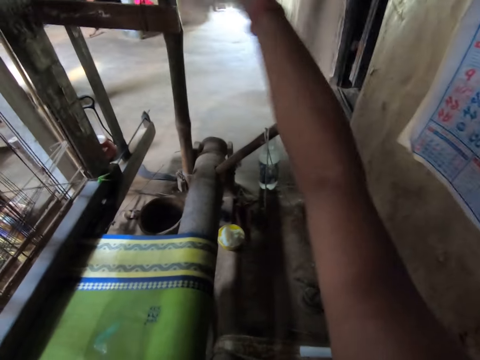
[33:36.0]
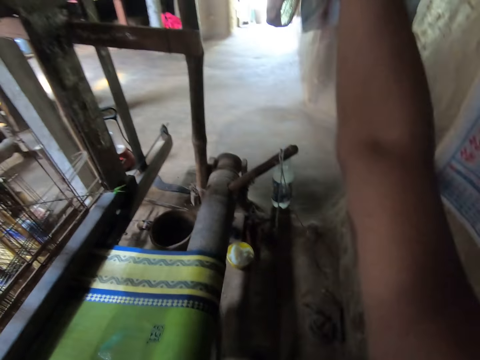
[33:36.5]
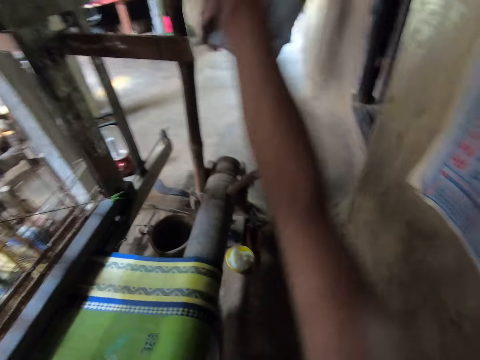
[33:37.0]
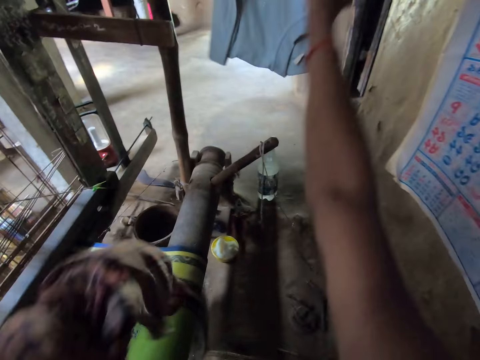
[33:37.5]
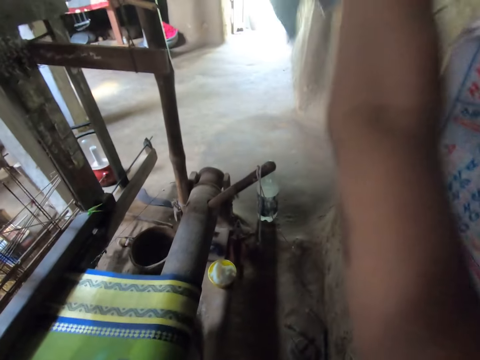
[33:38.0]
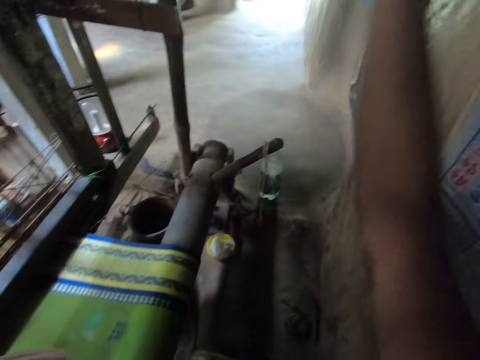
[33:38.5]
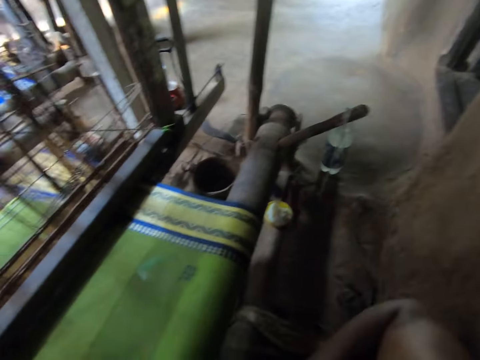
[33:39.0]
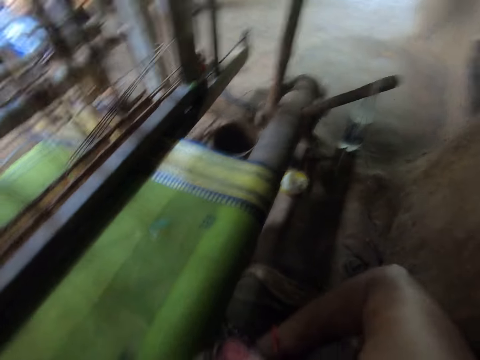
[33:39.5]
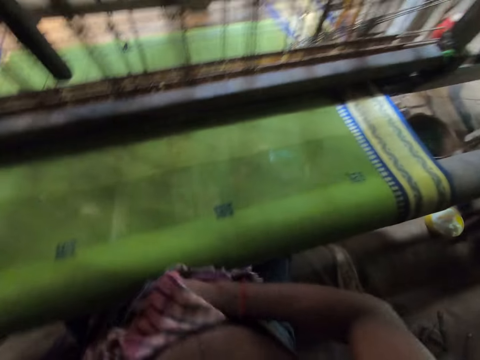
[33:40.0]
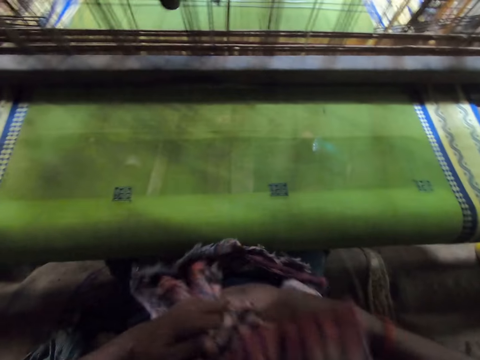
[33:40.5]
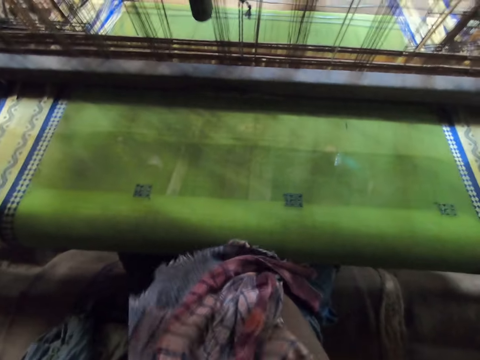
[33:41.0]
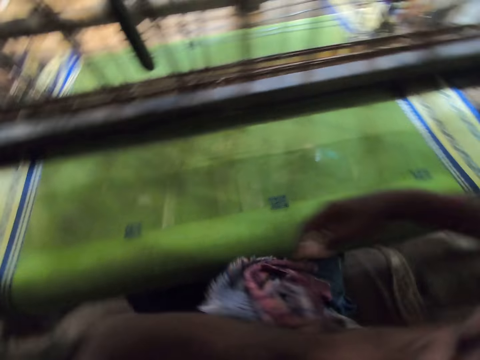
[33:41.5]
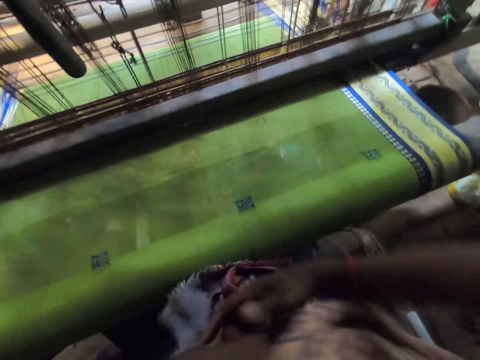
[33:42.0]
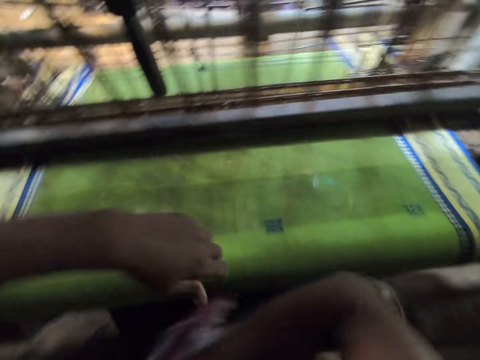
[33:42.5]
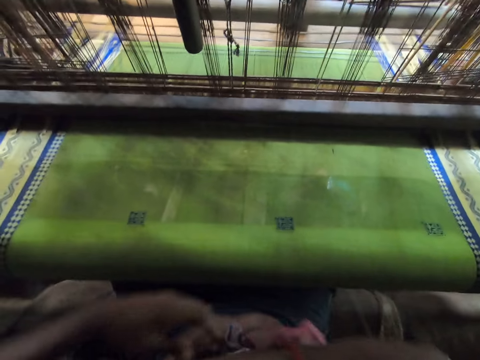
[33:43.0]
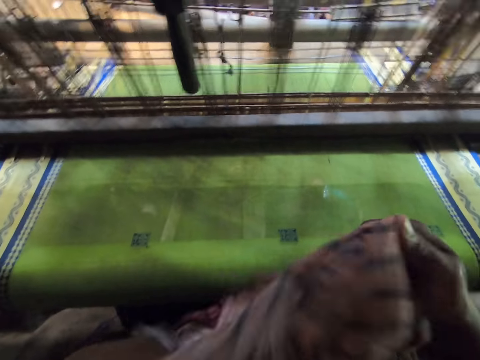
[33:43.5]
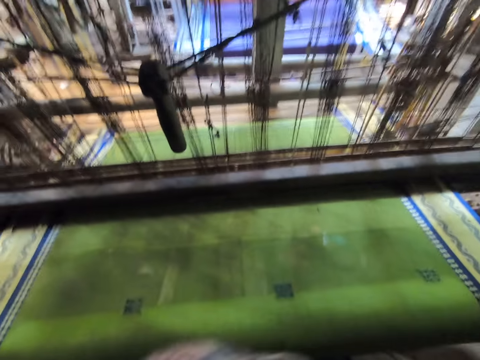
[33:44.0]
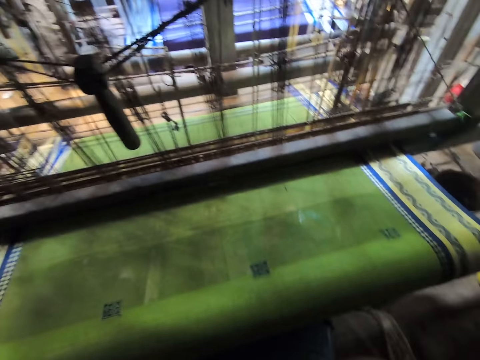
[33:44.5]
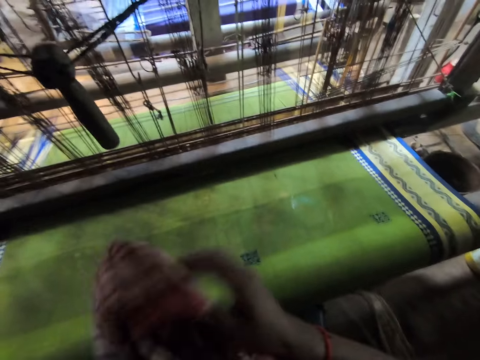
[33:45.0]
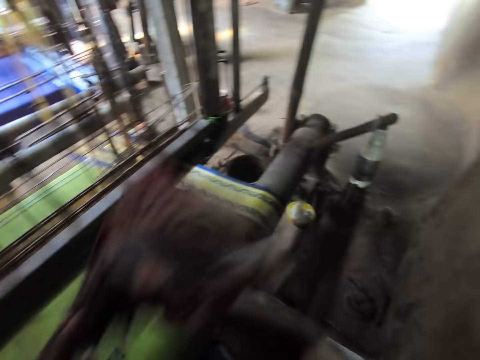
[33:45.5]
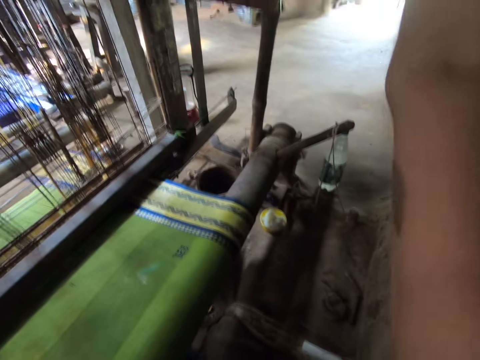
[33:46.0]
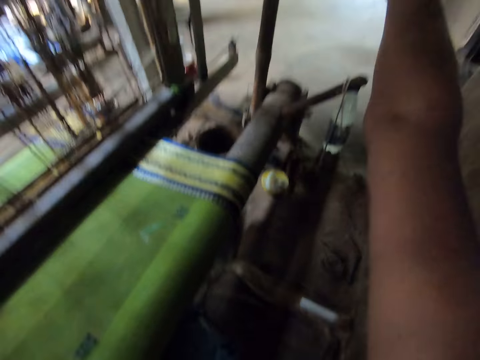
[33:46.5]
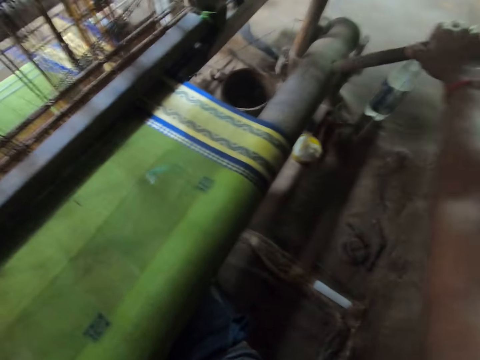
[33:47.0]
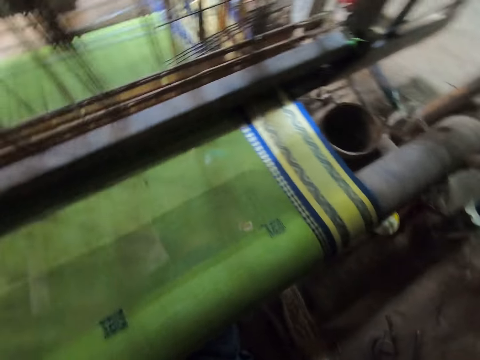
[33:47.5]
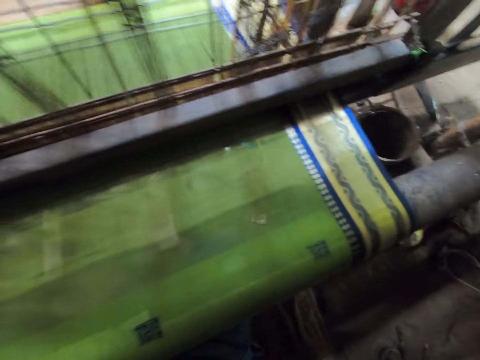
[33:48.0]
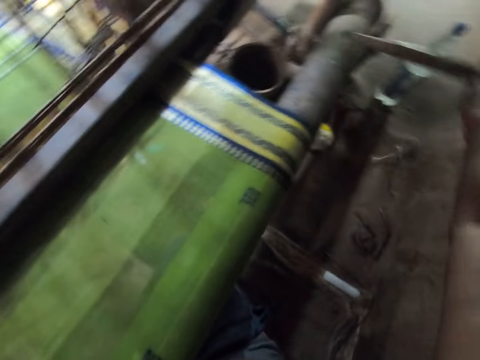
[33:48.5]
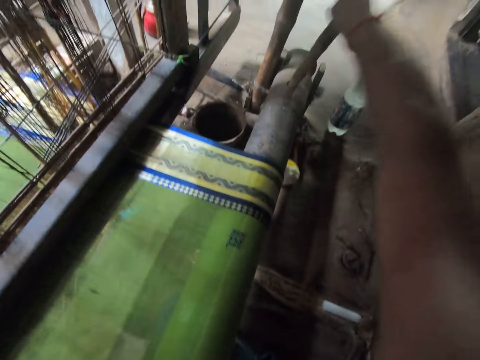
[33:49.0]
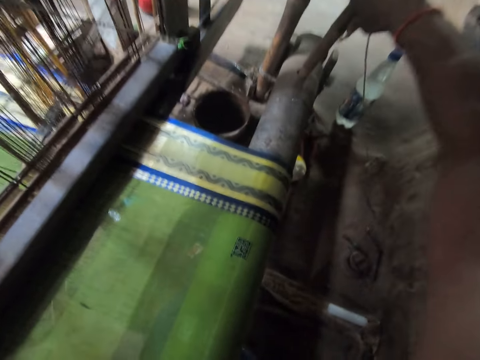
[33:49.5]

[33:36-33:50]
The camera wearer wipes his stomach with the cloth in his right hand. He wipes his right armpit with the cloth in his left hand. He wipes his left armpit with the cloth in his right hand. He holds the cloth with both hands. He wipes his face with the cloth in his right hand. He hangs the cloth with his right hand. He pulls down the warp beam of the handloom with the fork in his right hand.

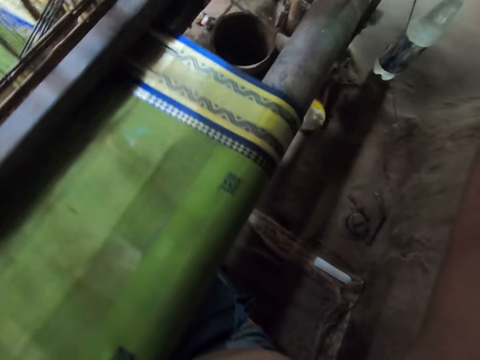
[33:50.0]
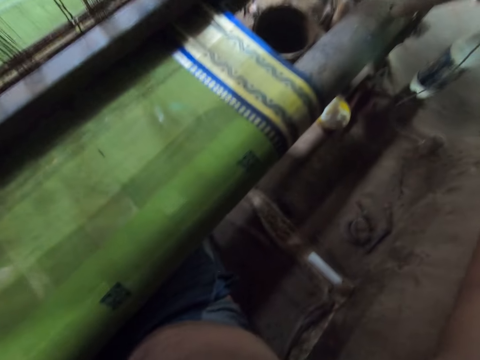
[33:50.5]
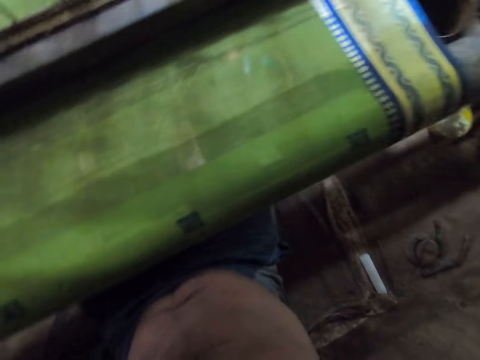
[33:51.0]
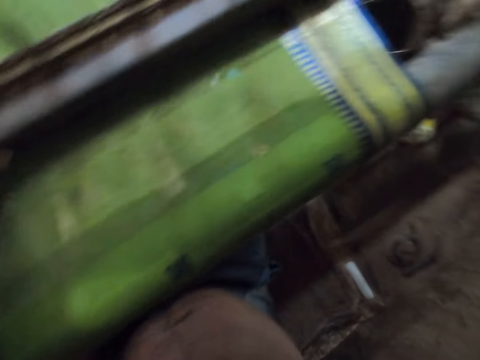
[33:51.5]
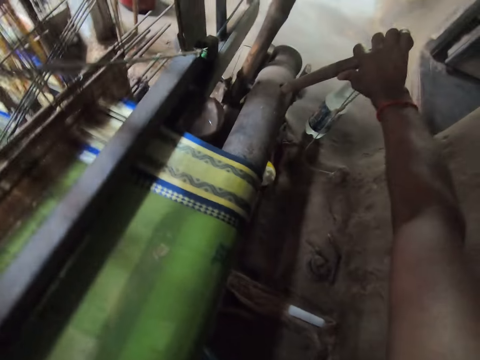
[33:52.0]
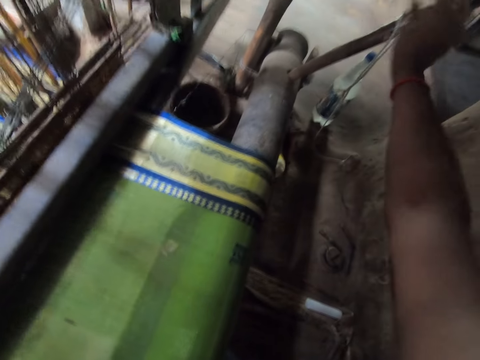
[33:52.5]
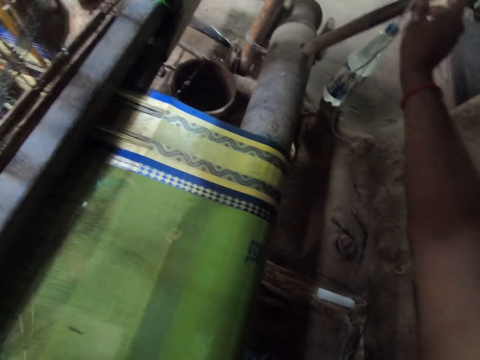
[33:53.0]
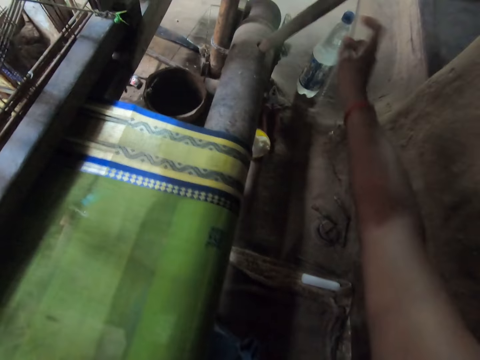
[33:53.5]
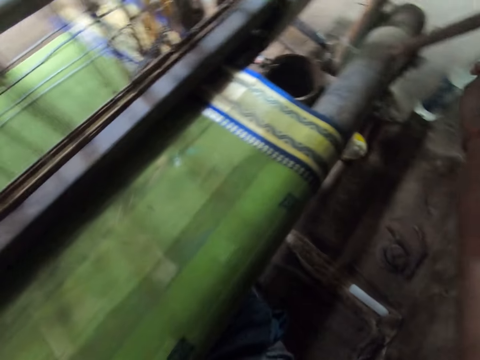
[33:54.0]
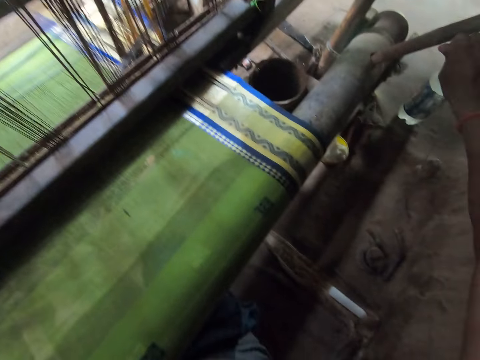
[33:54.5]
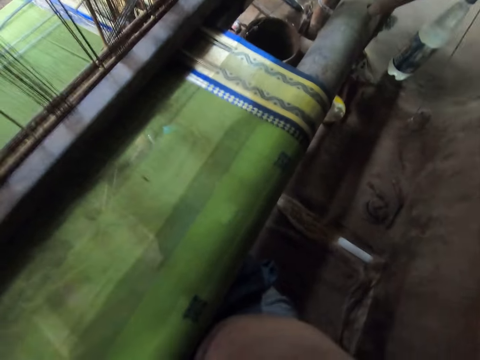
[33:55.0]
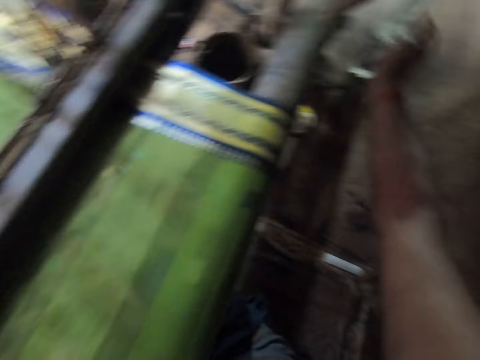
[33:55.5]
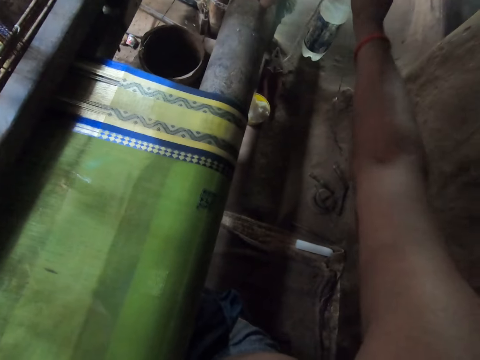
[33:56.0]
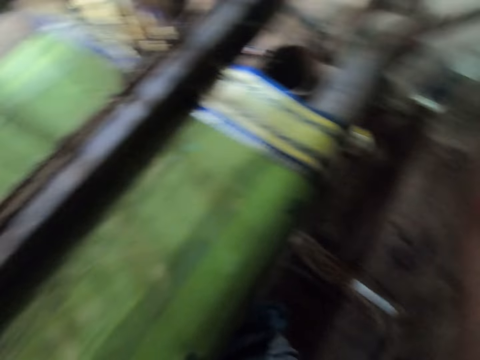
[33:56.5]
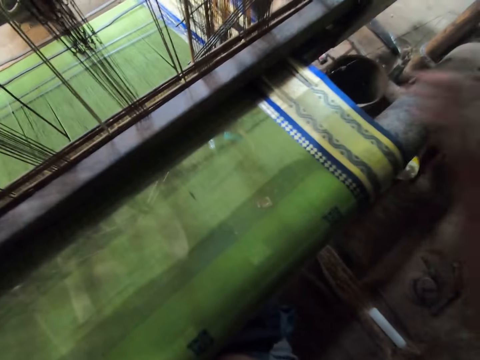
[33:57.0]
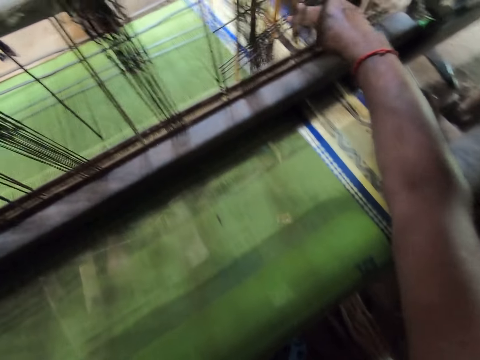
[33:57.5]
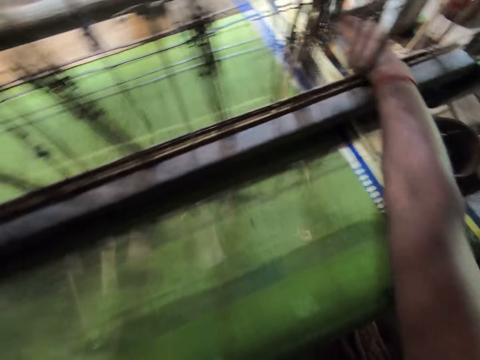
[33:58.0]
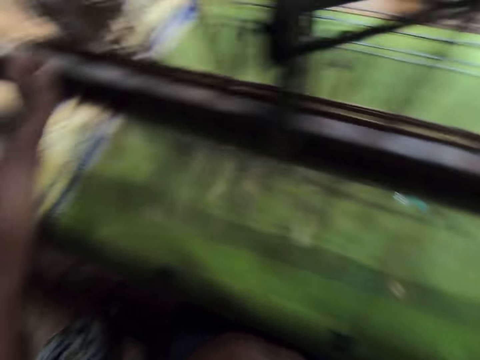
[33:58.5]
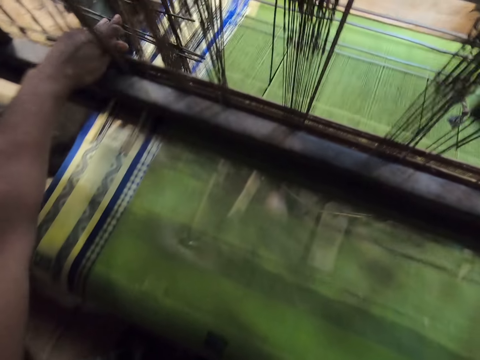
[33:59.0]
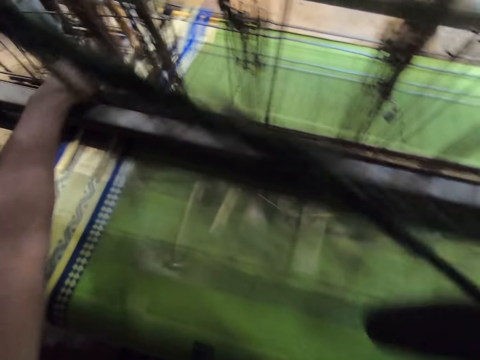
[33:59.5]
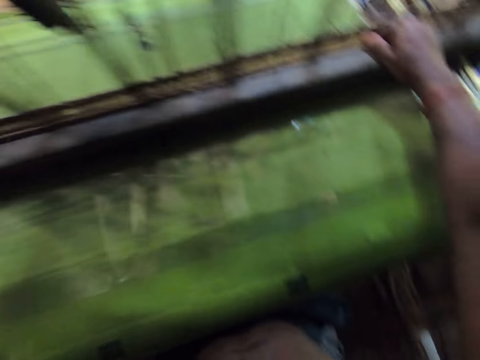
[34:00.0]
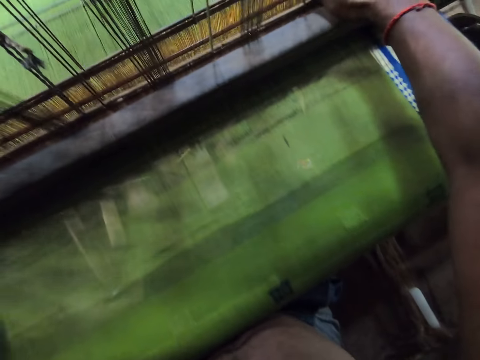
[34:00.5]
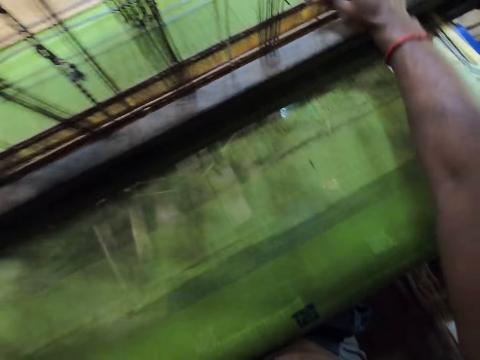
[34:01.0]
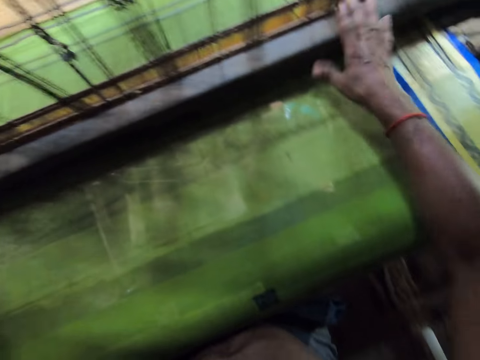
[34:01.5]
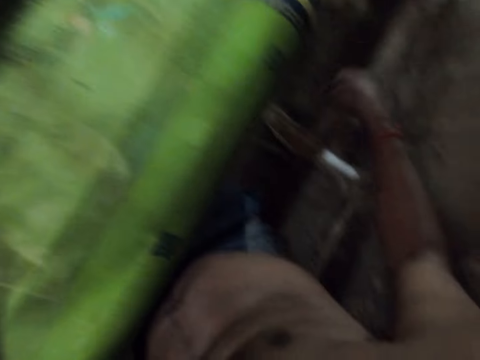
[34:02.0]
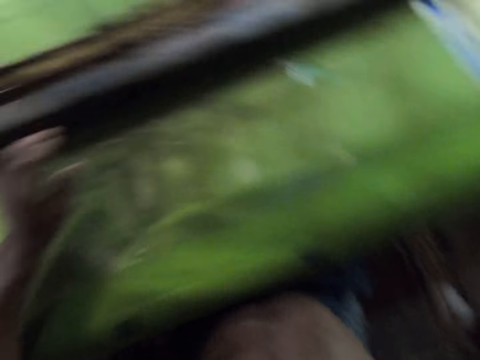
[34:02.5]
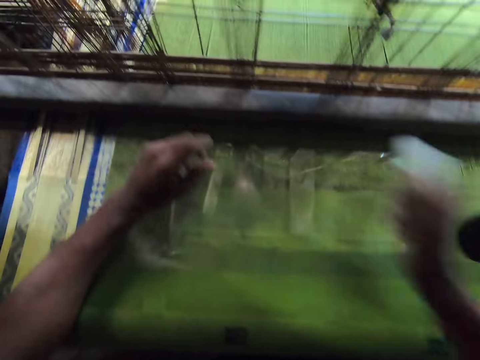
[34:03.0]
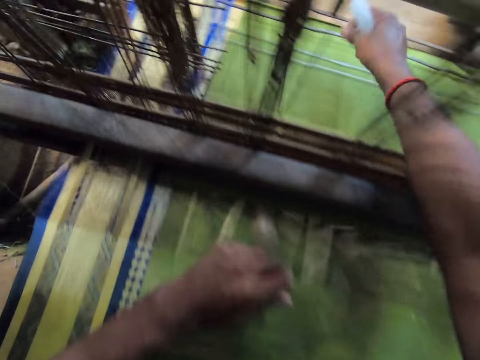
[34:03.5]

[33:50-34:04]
The camera wearer adjusts the knitting machine. He fastens the yarn on the fork of the handloom with his right hand. He pushes the heddle strings of the handloom with his right hand. He pushes the heddle strings of the handloom with his left hand. He adjusts something. He shifts the shafts of the handloom with his right hand. He picks up a lint roller from the ground with his right hand.
